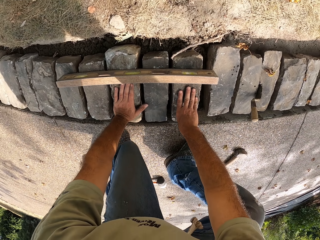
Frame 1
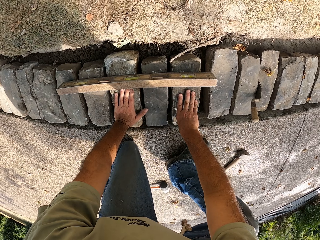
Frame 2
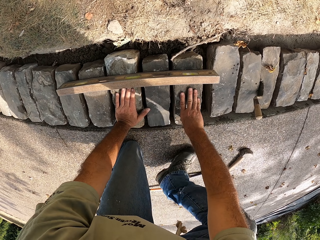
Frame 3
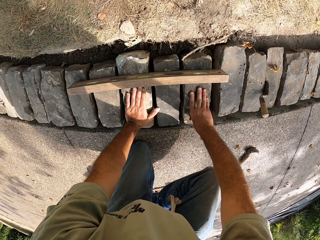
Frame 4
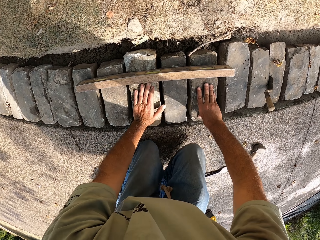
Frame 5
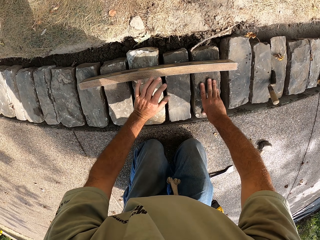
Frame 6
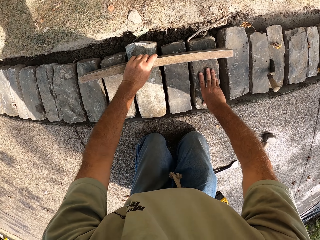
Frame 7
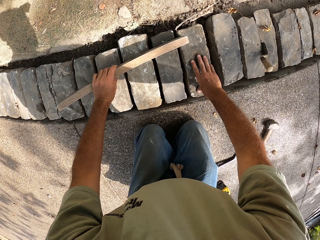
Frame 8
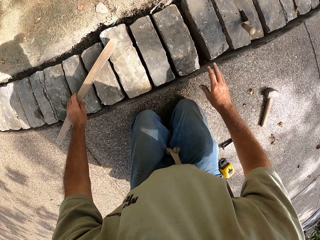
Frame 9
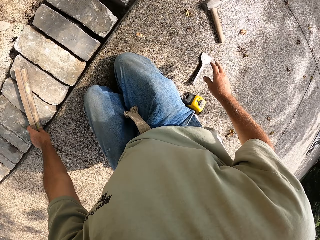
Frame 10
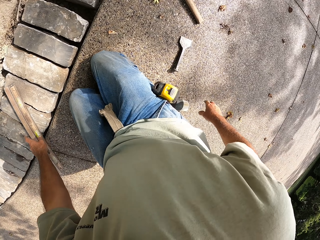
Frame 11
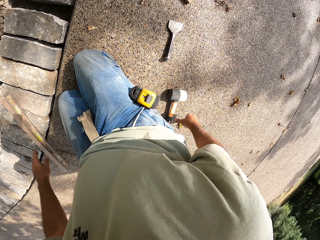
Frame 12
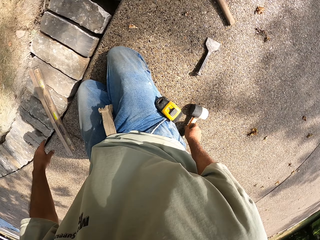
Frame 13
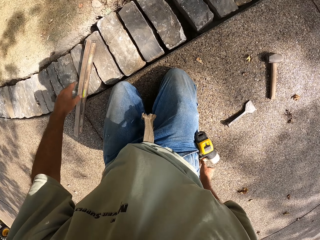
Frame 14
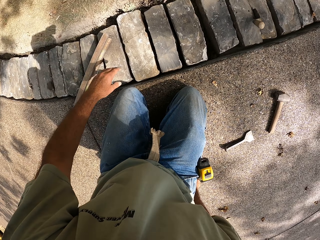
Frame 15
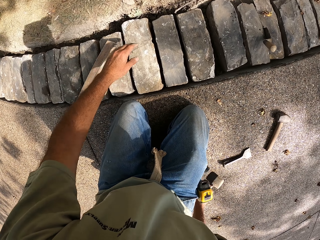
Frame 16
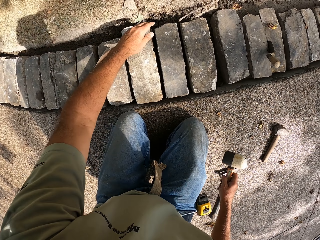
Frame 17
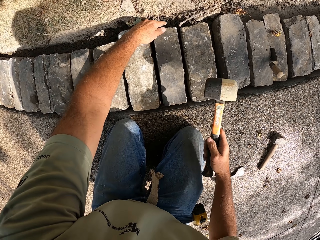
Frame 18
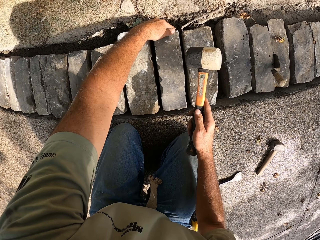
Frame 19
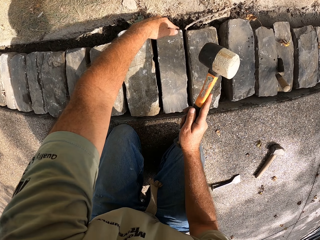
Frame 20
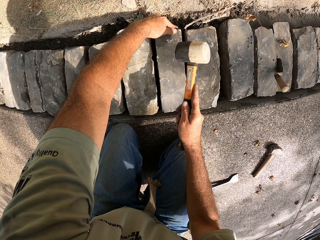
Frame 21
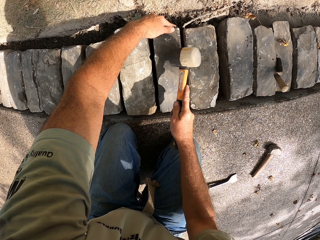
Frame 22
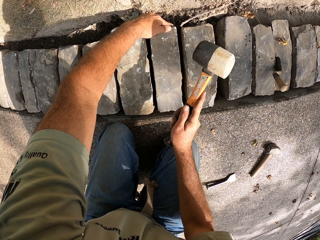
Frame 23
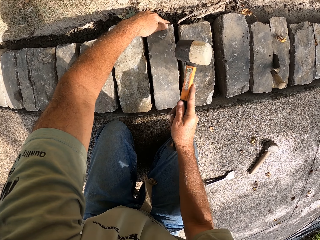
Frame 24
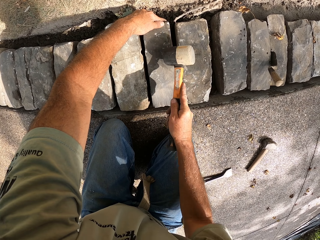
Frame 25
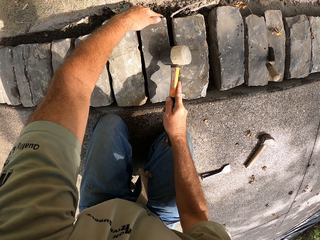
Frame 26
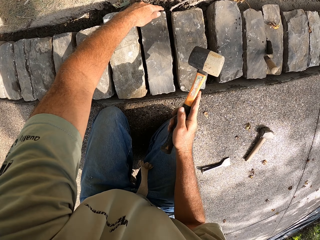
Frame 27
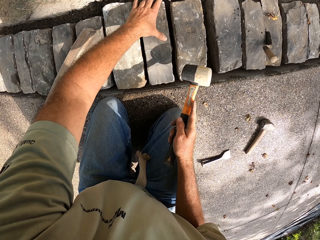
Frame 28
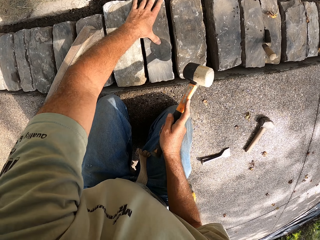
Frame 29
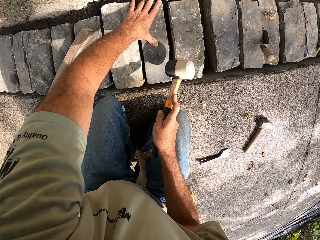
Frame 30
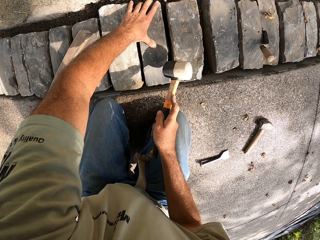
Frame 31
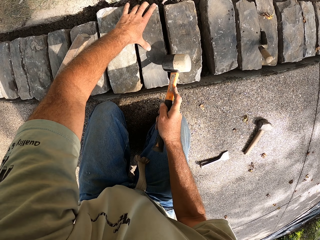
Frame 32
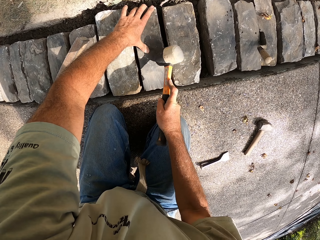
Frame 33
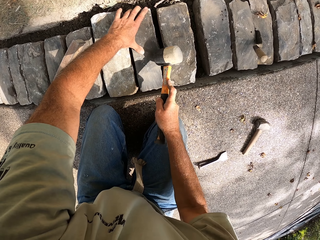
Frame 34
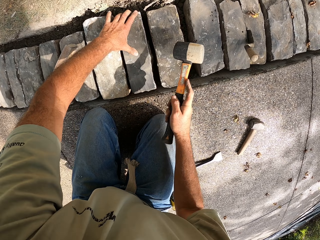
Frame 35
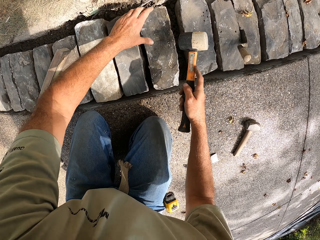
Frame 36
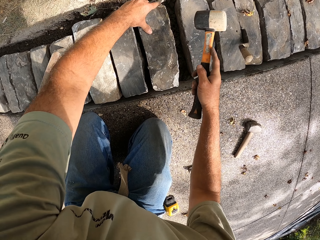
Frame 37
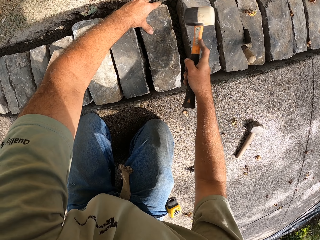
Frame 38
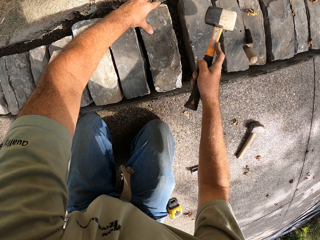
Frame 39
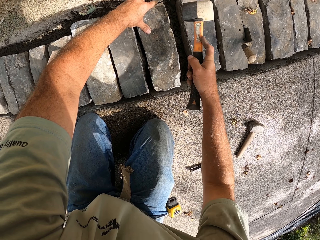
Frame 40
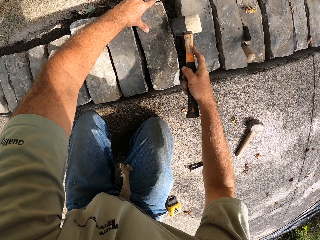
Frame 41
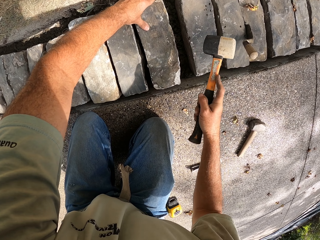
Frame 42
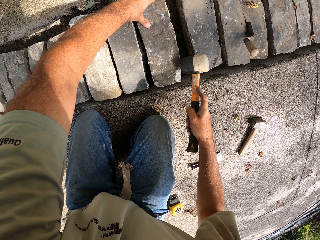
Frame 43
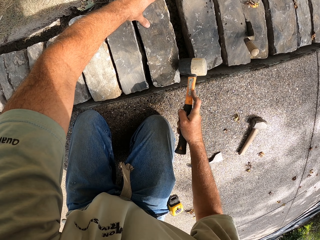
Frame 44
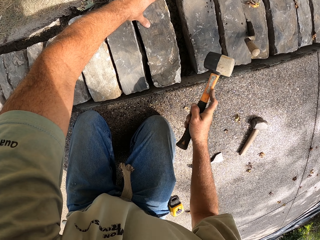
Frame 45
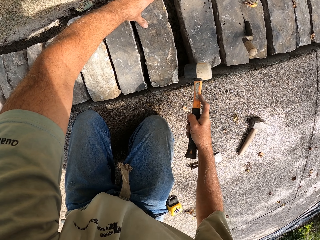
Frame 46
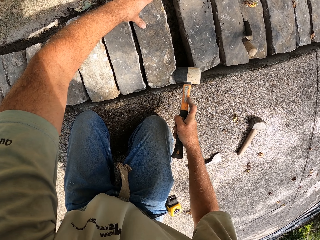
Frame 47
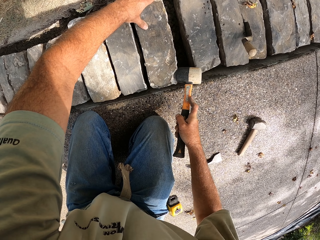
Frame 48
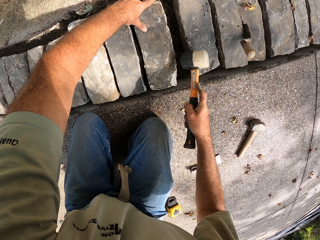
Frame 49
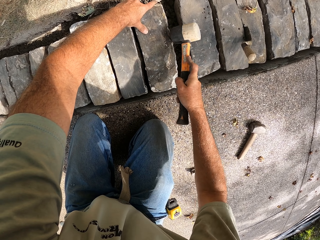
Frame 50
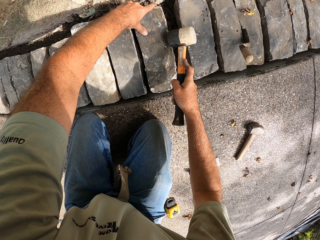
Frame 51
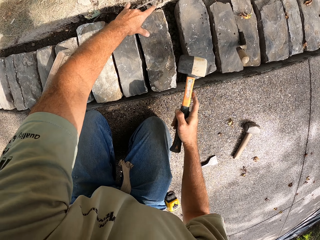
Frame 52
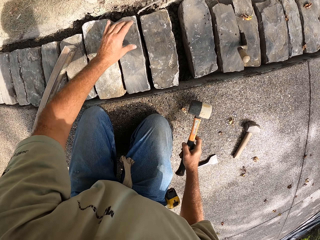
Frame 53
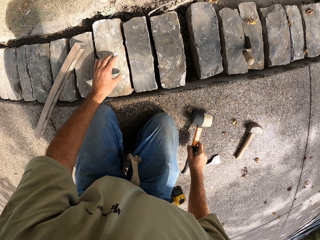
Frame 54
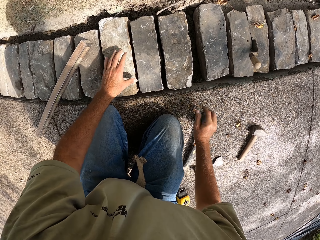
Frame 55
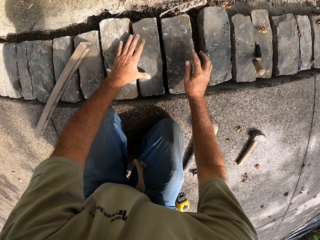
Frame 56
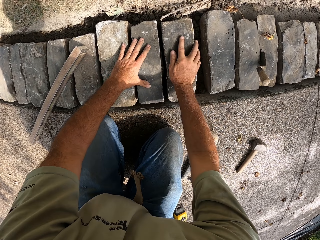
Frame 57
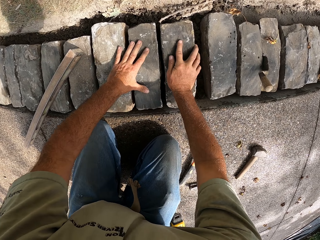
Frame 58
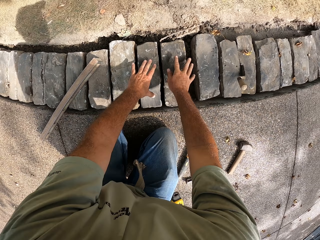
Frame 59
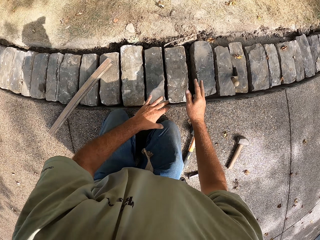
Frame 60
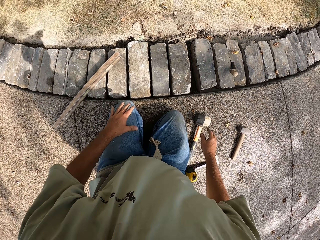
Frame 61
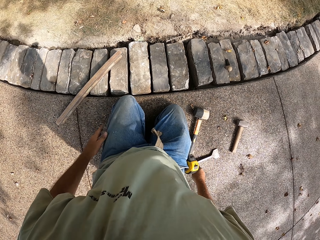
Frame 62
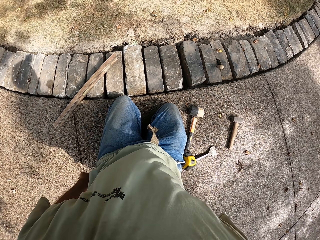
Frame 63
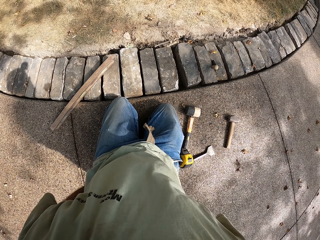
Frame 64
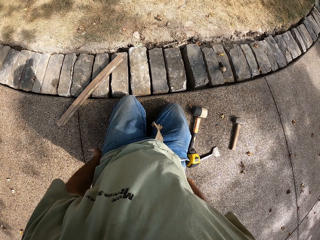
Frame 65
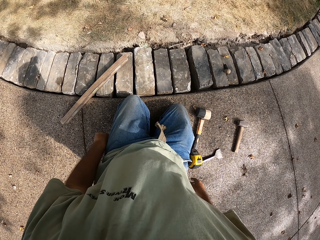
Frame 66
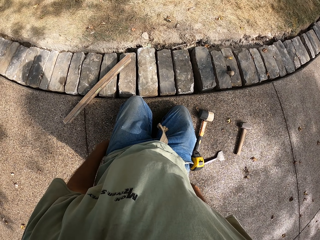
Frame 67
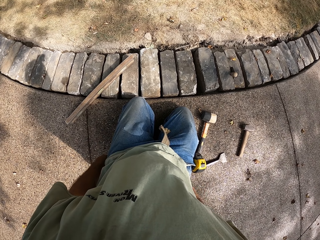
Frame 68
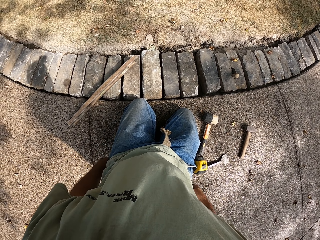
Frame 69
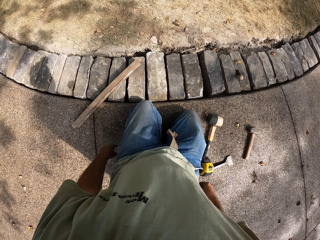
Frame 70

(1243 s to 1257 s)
The camera wearer holds the bricks. They touch two stones. They move a spirit level. They pick up a hammer. They hit the stone with the hammer. They put the hammer on the ground. They move the bricks.

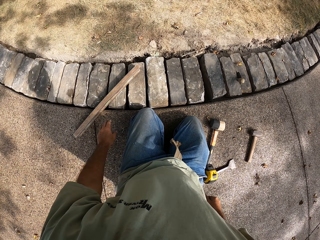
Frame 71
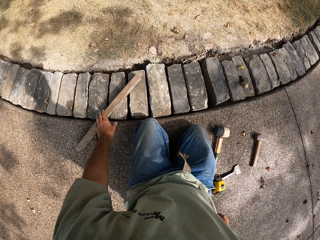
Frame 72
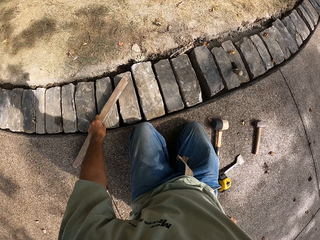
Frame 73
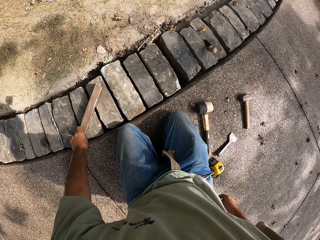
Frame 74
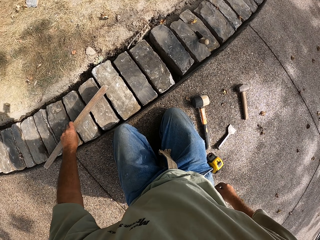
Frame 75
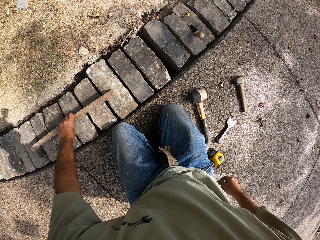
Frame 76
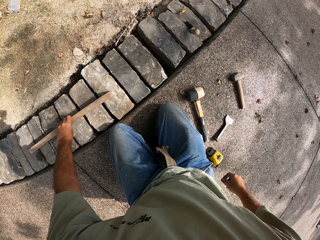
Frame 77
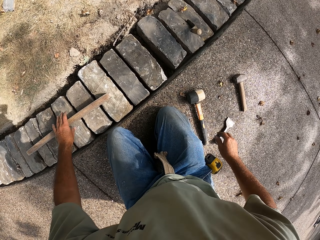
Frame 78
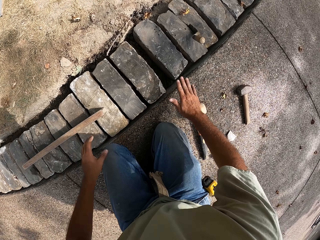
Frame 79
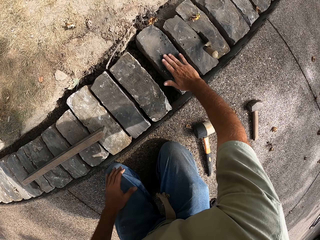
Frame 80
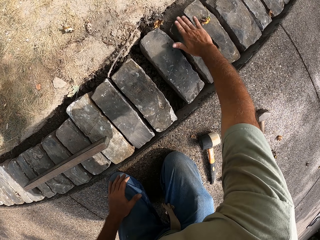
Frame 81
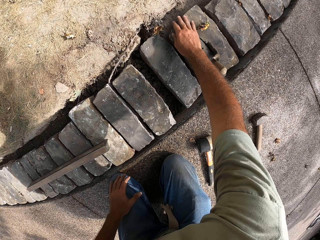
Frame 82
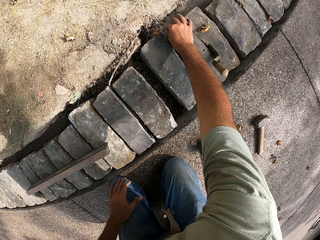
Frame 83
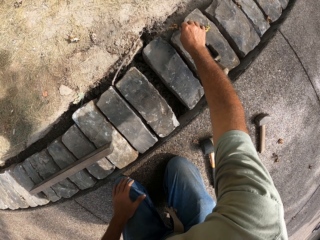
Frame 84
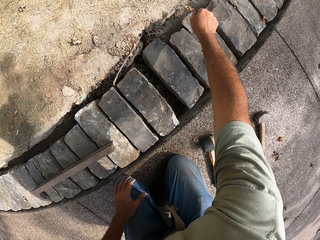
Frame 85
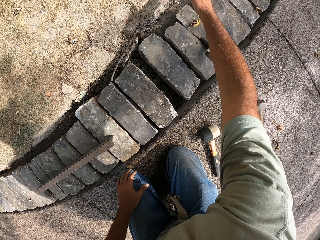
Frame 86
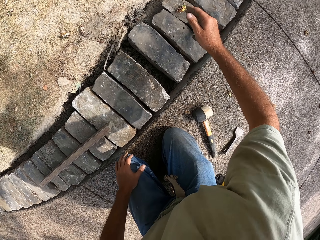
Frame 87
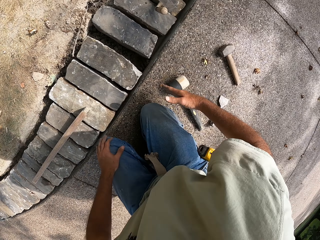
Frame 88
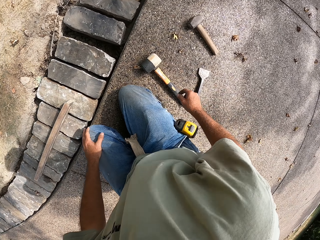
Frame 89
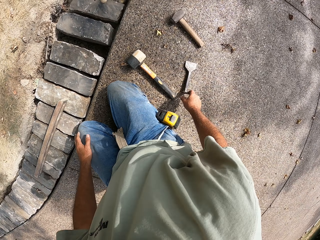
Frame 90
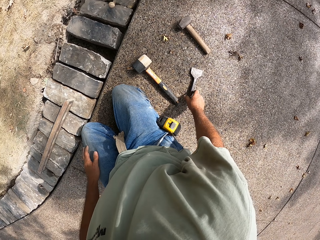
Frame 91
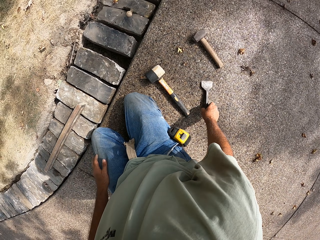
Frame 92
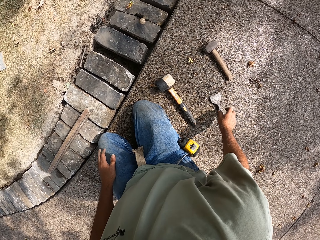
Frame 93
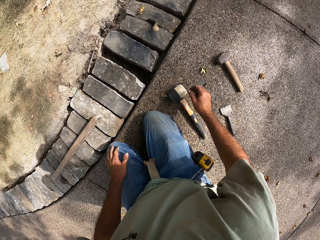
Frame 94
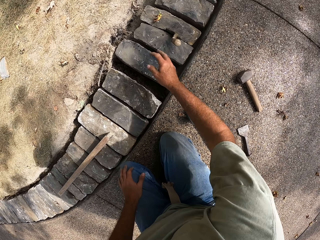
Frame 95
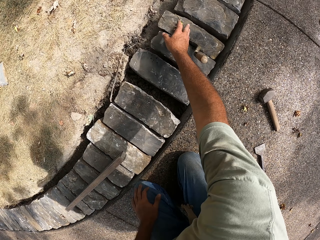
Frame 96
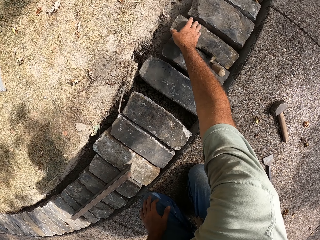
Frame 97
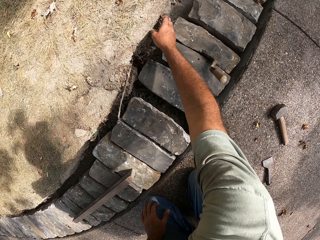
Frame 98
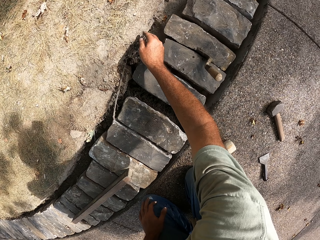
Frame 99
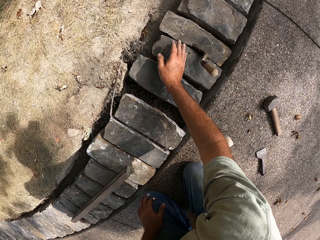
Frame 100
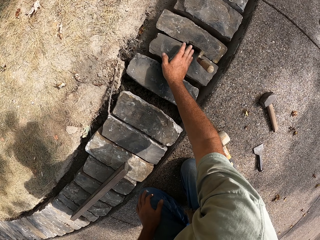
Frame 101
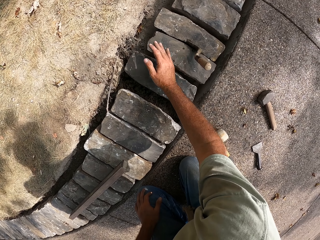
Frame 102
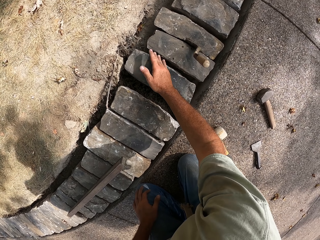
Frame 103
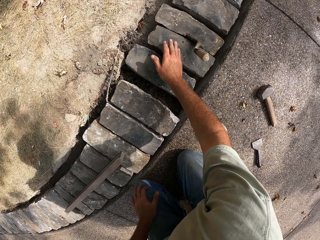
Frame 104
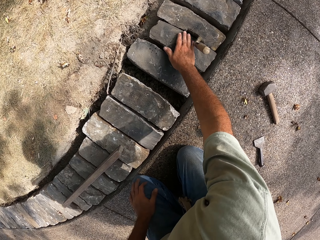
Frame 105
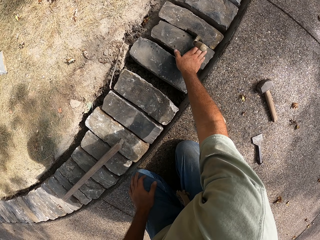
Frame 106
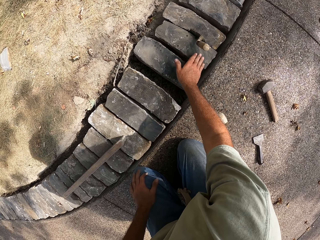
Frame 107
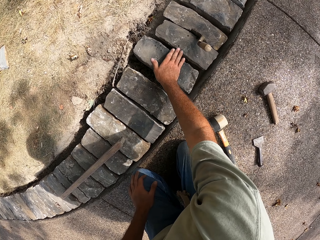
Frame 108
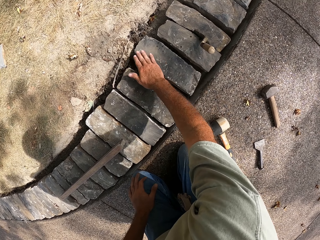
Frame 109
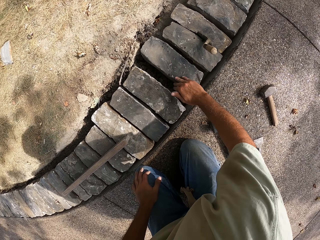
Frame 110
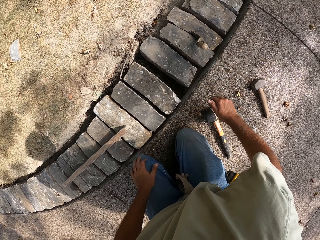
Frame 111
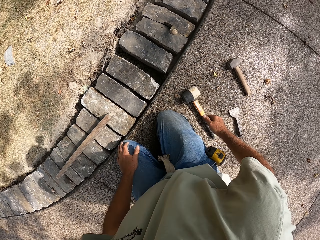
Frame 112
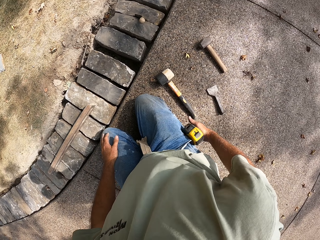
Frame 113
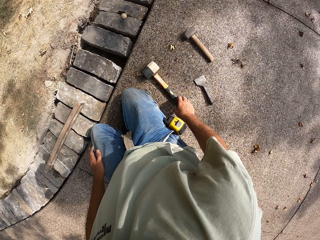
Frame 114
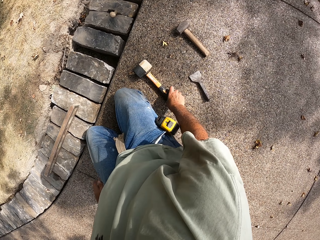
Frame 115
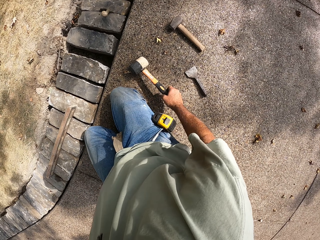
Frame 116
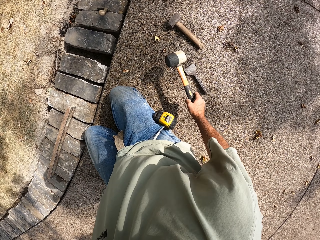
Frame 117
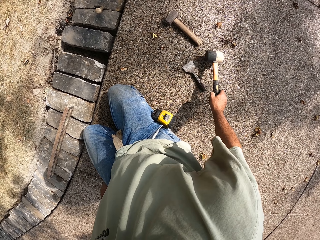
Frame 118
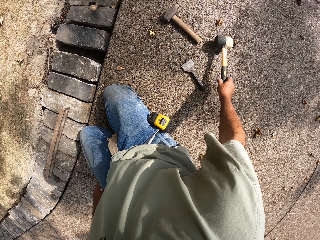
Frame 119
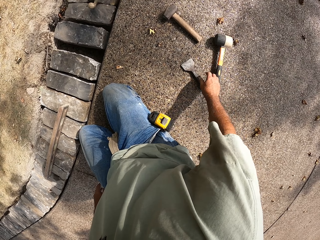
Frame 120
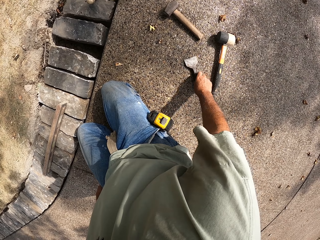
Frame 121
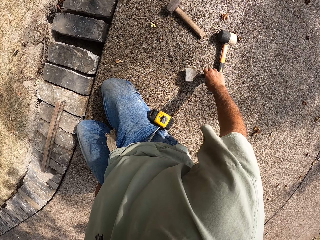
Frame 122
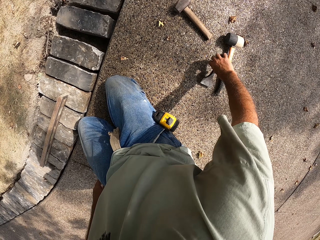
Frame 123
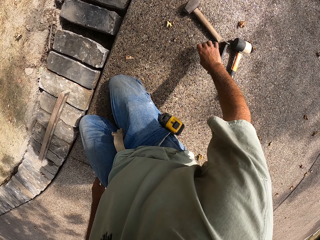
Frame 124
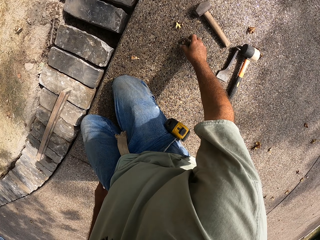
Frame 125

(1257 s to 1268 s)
The camera wearer moves the spirit level. They rub the brick. They pick dirt and throw away the dirt. They move the putty knife. They touch a bolster. They rub the brick. They pick up the hammer. They put the hammer on the ground. They move the hammer. They move the putty knife.
